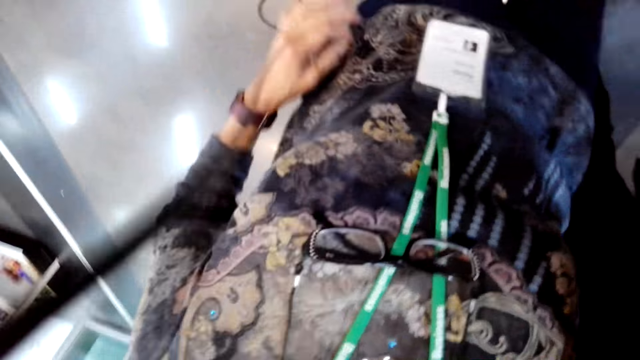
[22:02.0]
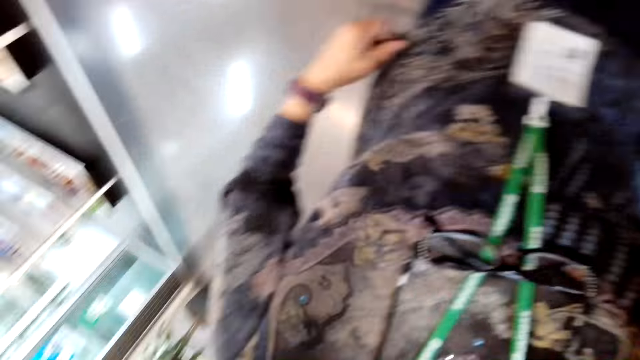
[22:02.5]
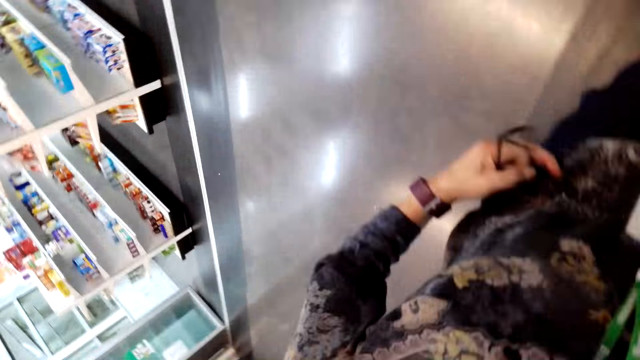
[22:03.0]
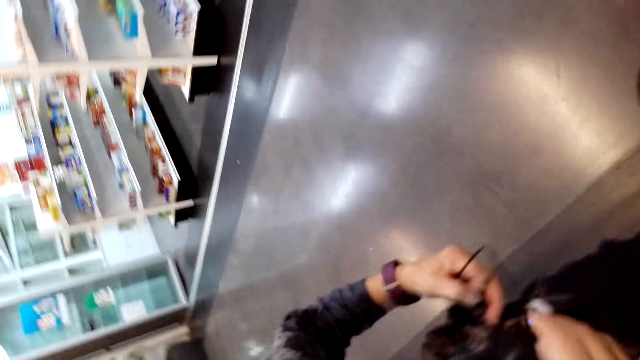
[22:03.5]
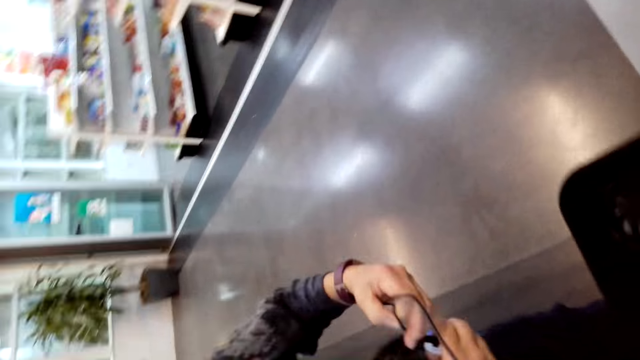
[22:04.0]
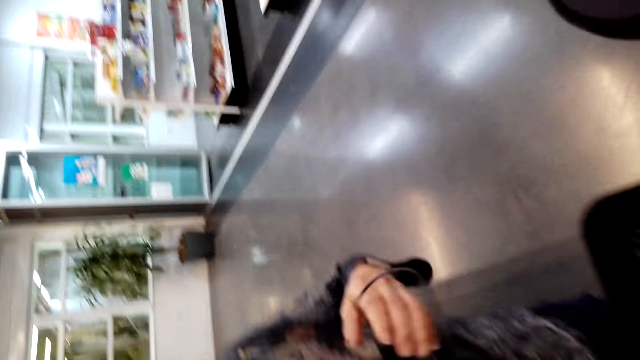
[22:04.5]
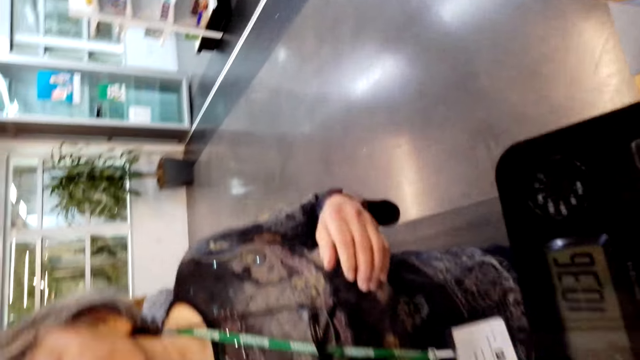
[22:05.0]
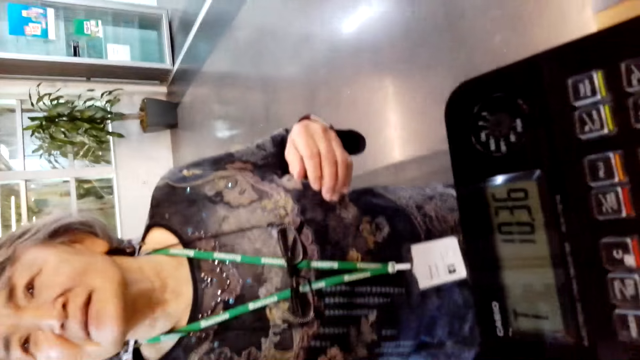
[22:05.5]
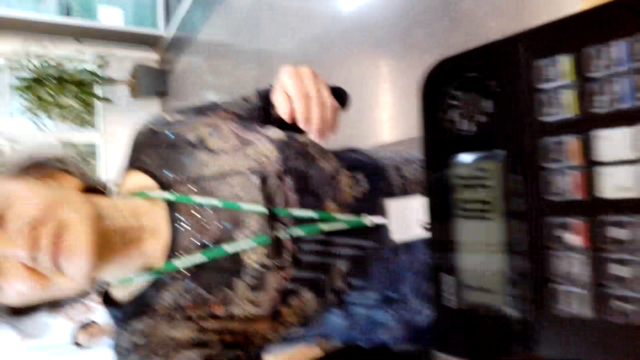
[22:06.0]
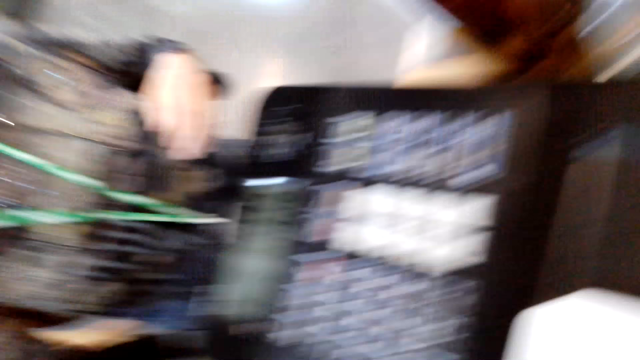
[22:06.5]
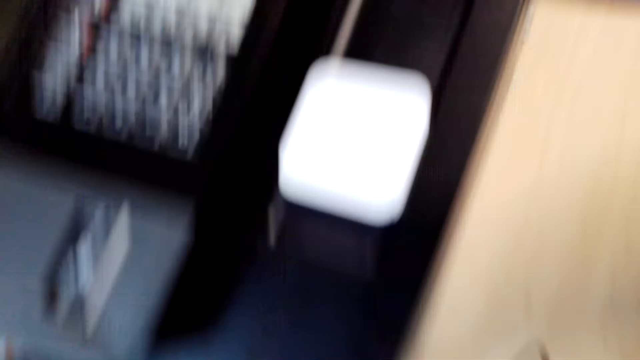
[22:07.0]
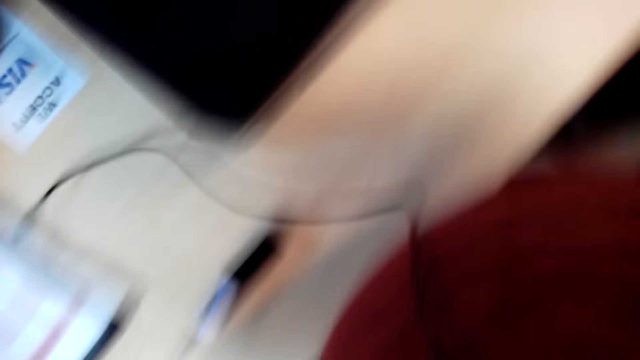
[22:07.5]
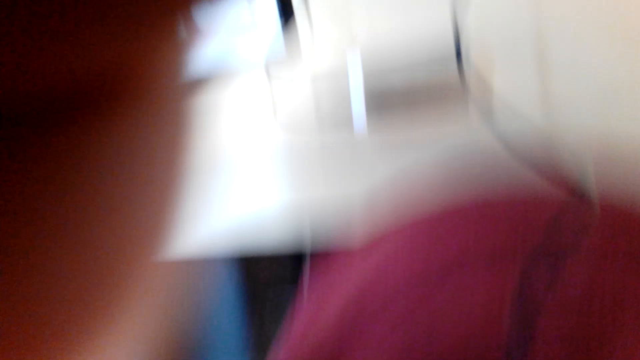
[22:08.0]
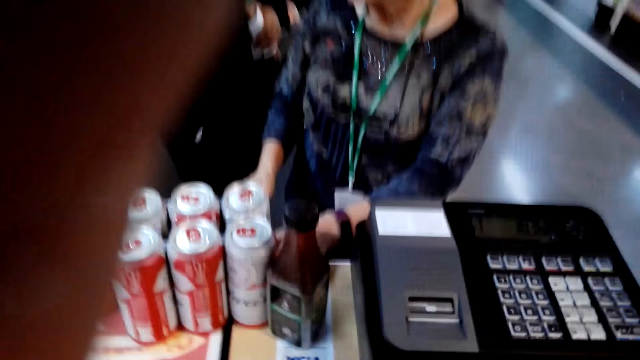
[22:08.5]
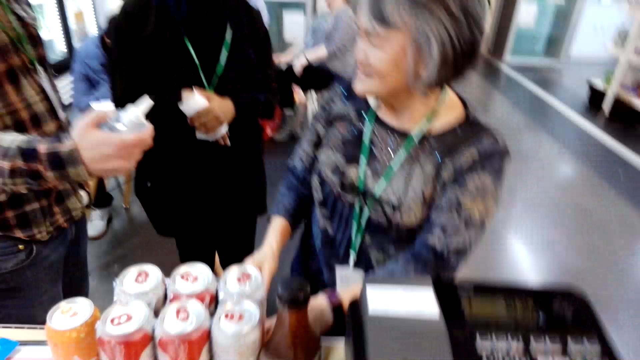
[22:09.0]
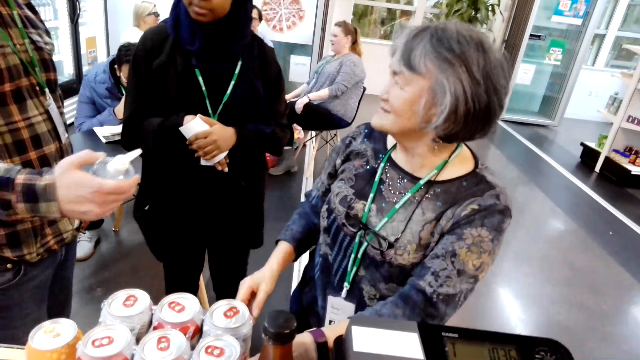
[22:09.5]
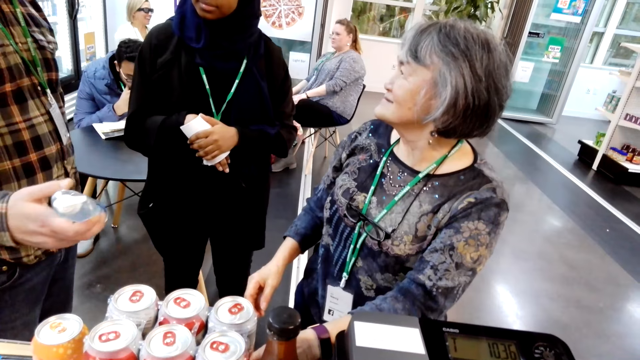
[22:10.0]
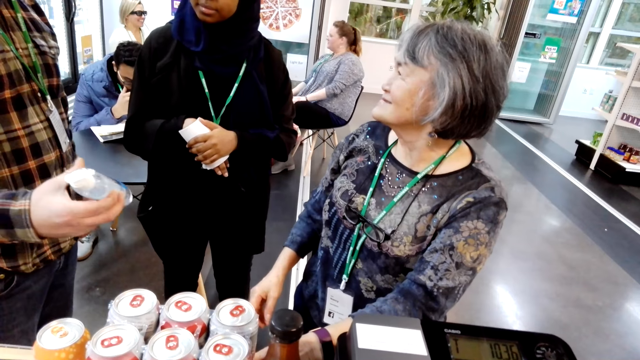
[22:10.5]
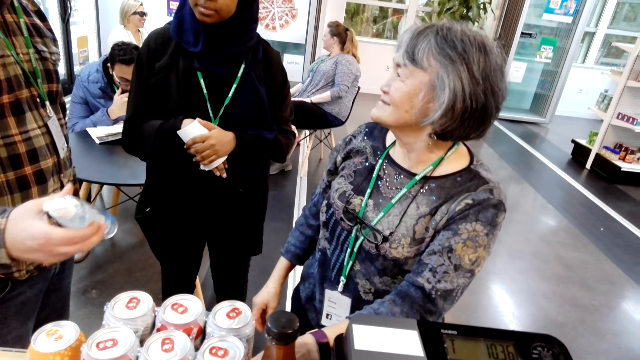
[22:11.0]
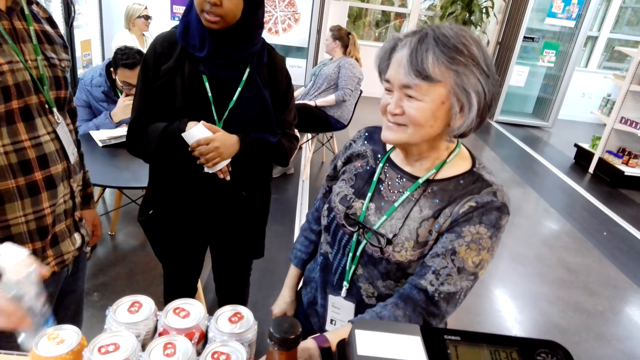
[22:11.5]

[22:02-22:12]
The camera wearer takes off the eye glasses. They wear the camera.
